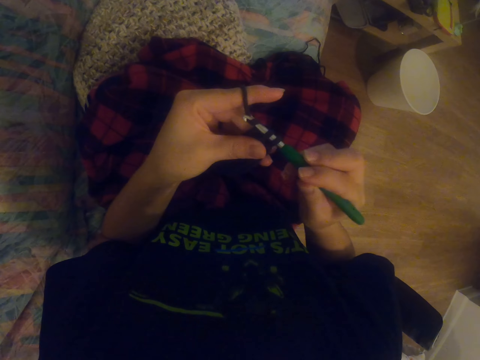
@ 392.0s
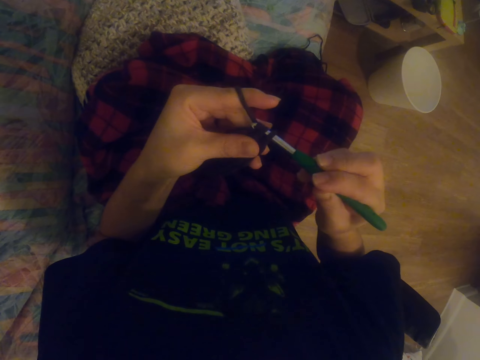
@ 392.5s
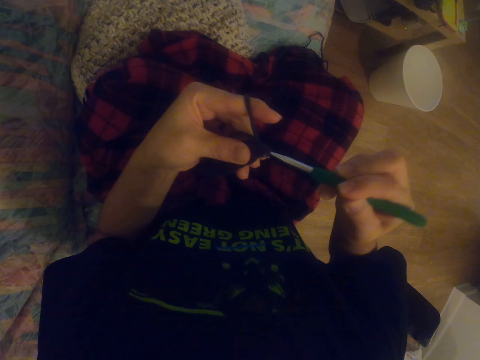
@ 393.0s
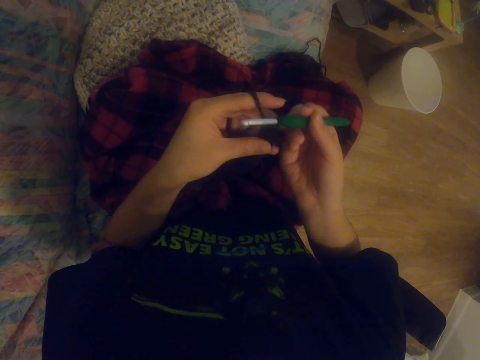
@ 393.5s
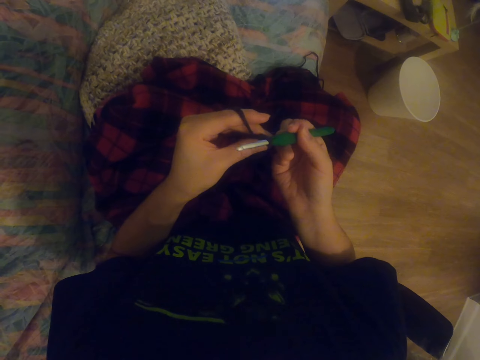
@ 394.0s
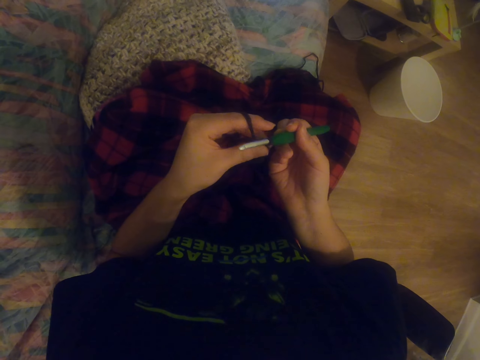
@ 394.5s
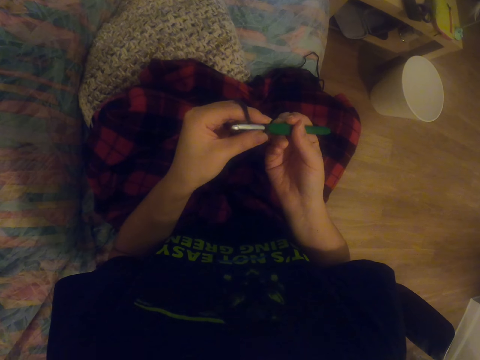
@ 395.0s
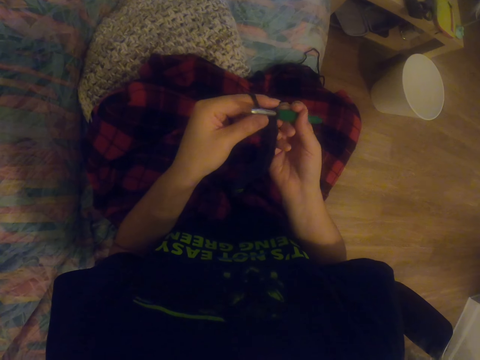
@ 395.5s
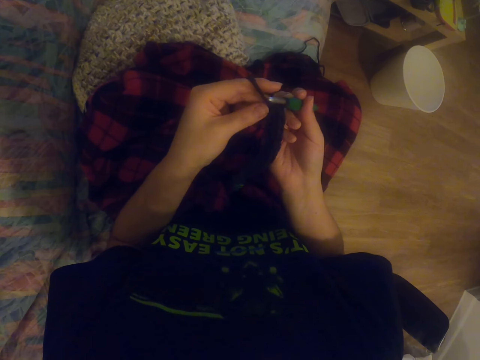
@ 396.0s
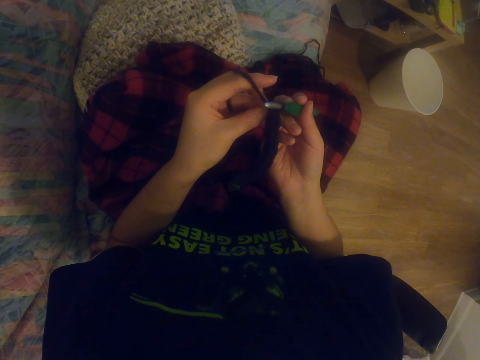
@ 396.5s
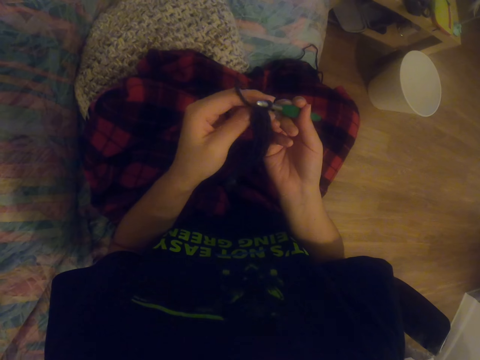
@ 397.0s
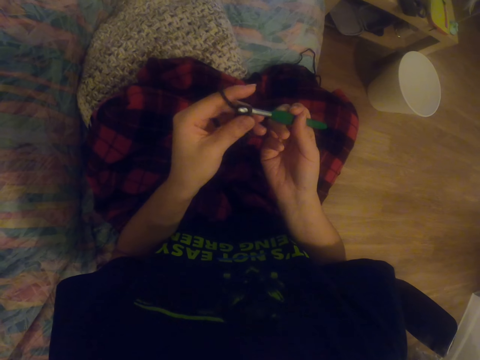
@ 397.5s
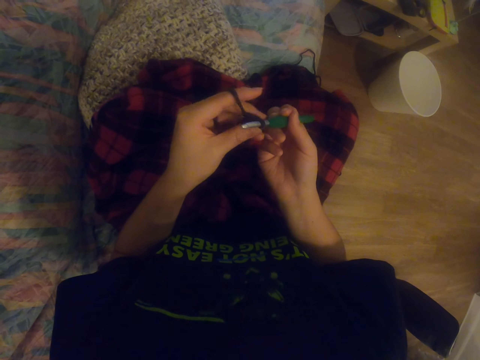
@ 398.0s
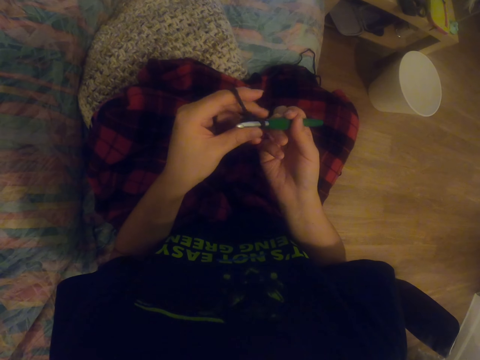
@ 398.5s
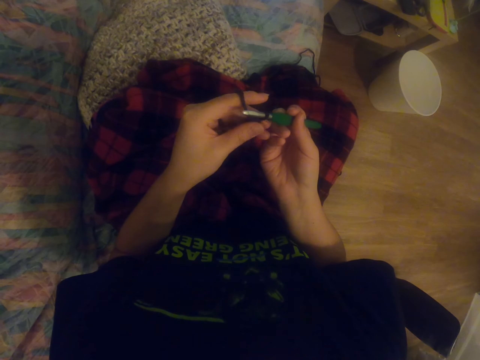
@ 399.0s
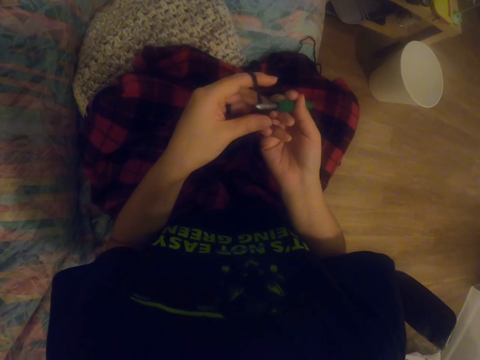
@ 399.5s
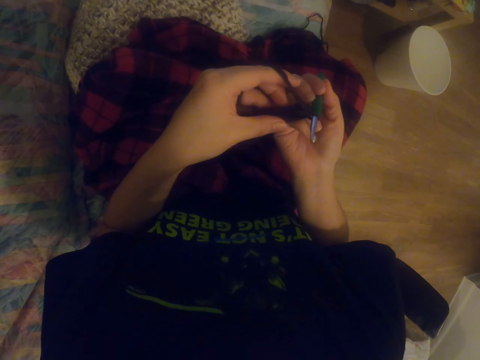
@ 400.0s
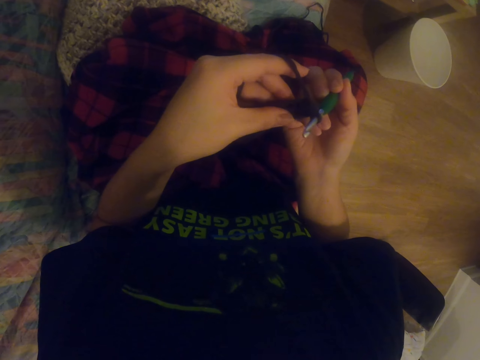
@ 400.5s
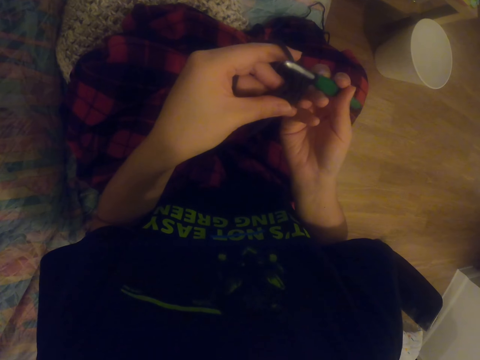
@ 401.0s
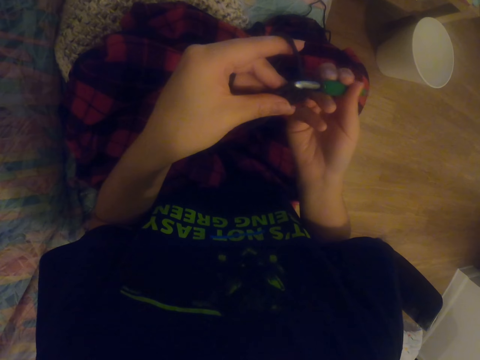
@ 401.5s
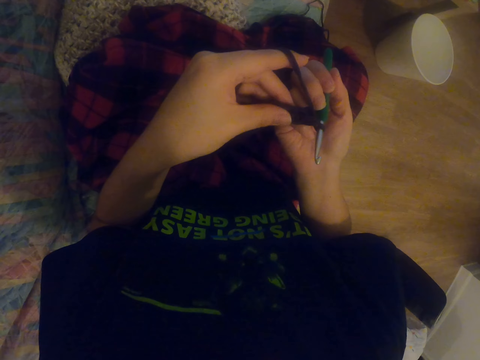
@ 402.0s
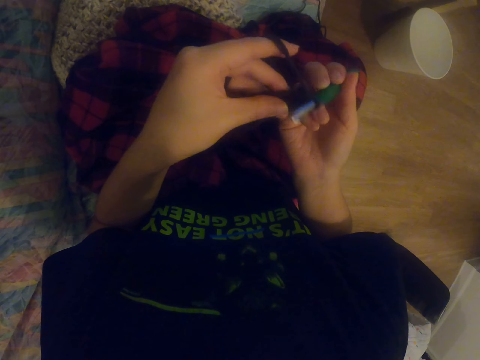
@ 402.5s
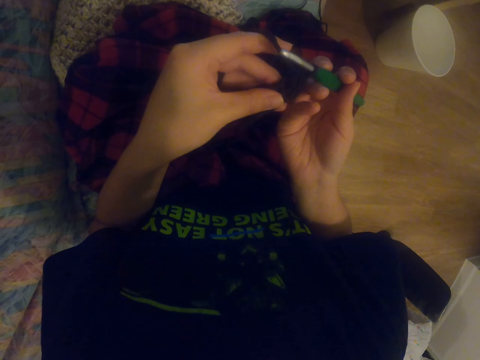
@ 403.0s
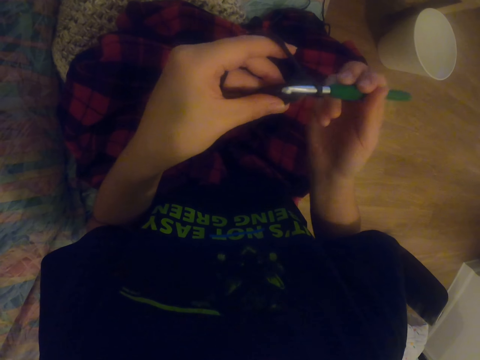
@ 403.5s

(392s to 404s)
The camera wearer knits the sock with the knitting needle. They knit it repeatedly.

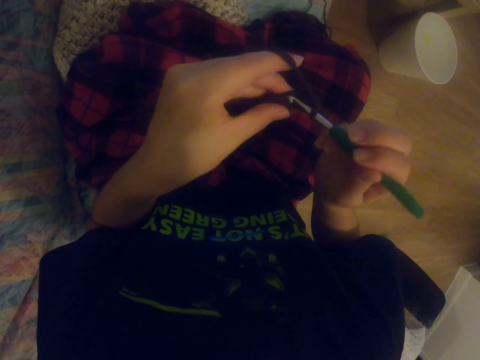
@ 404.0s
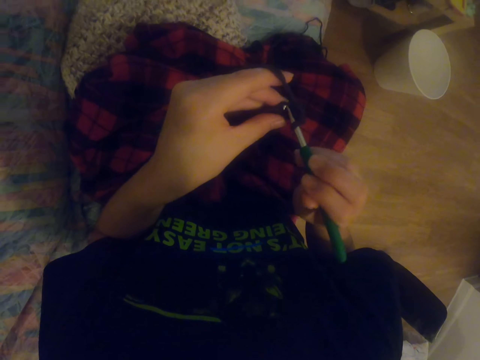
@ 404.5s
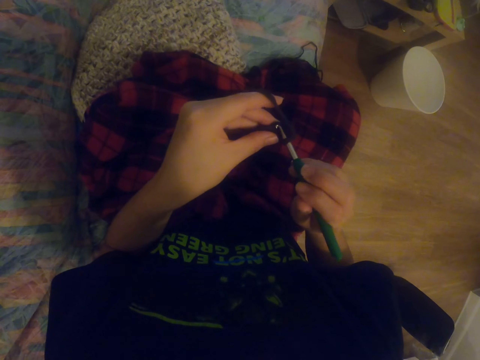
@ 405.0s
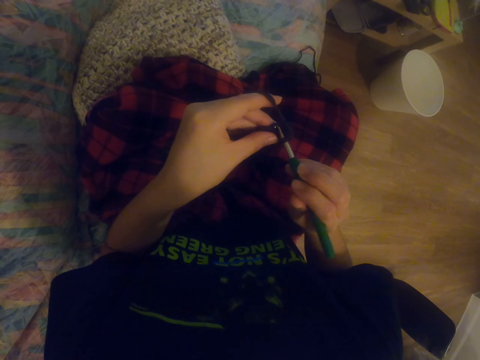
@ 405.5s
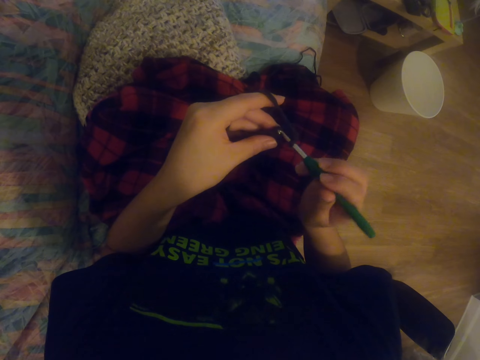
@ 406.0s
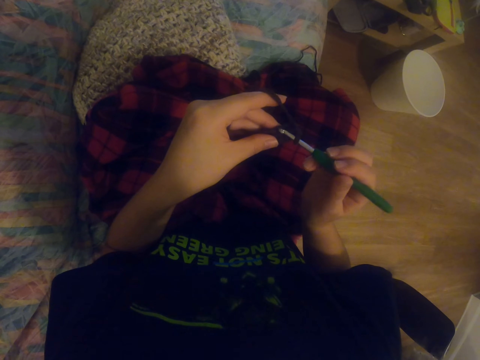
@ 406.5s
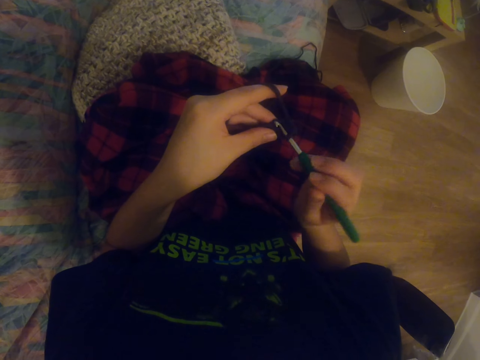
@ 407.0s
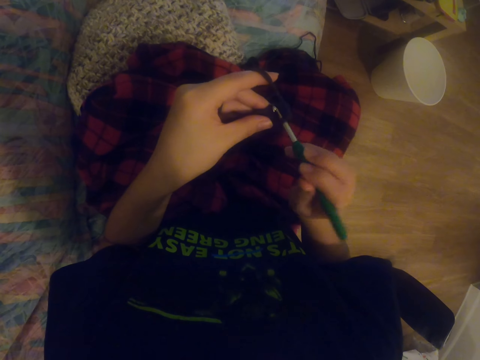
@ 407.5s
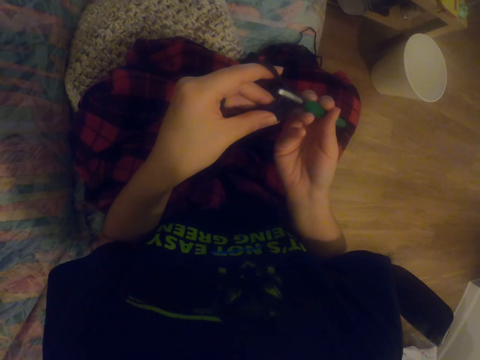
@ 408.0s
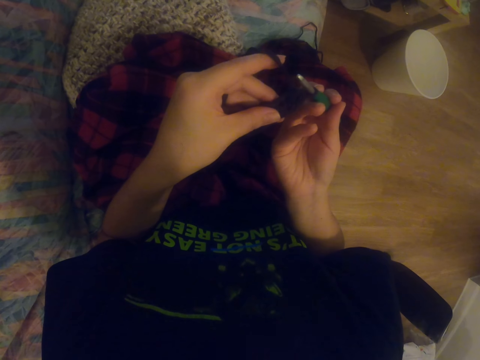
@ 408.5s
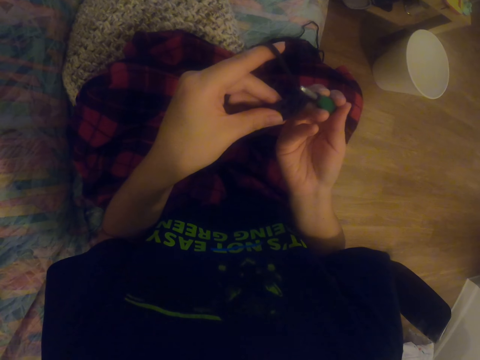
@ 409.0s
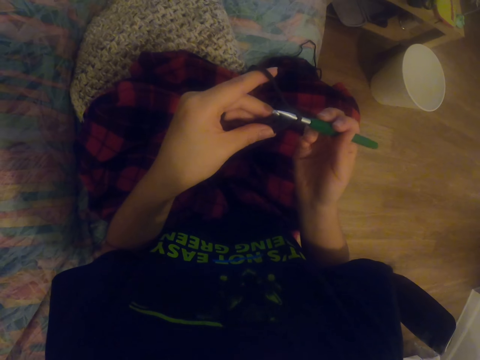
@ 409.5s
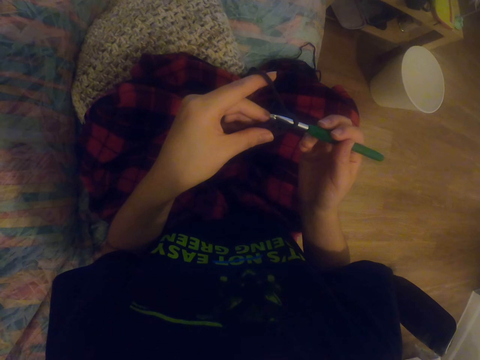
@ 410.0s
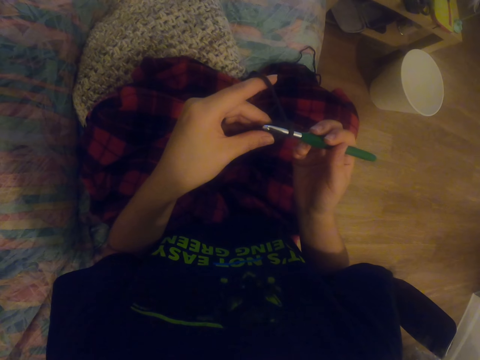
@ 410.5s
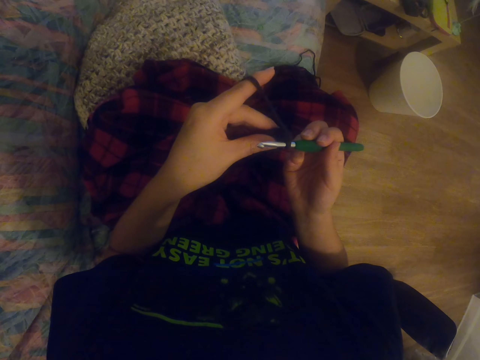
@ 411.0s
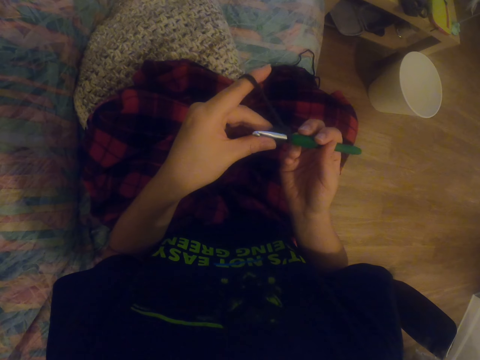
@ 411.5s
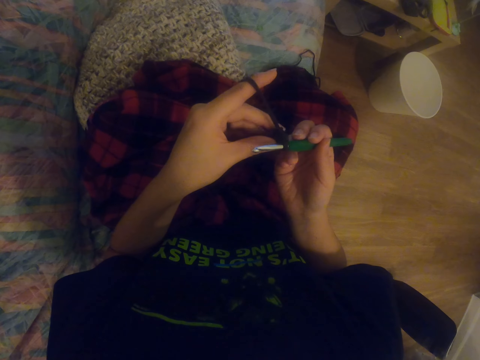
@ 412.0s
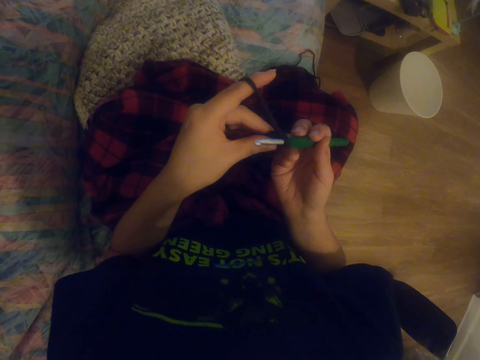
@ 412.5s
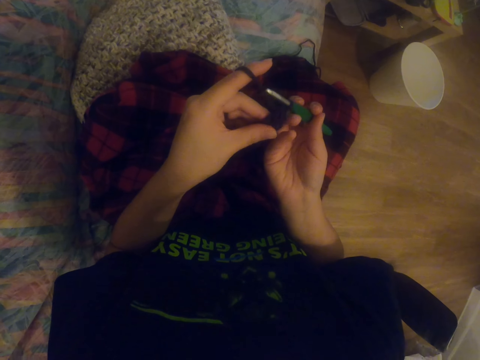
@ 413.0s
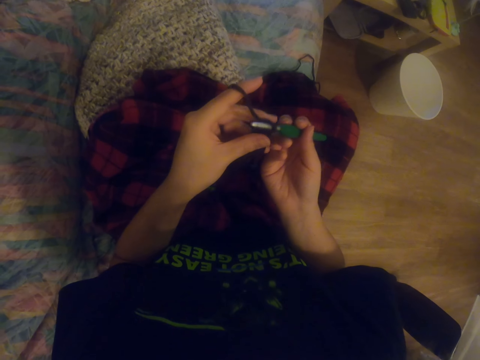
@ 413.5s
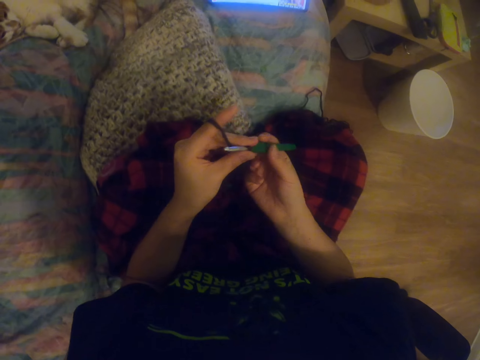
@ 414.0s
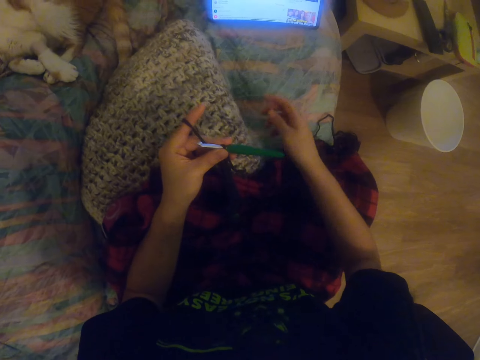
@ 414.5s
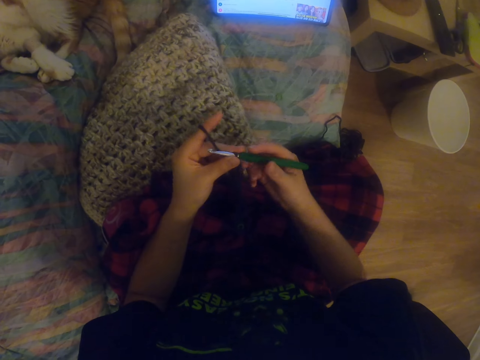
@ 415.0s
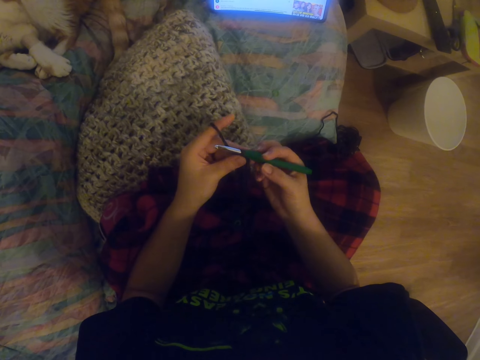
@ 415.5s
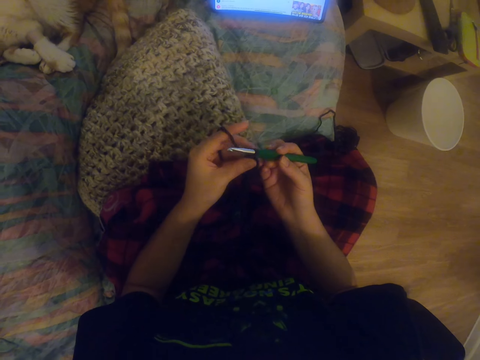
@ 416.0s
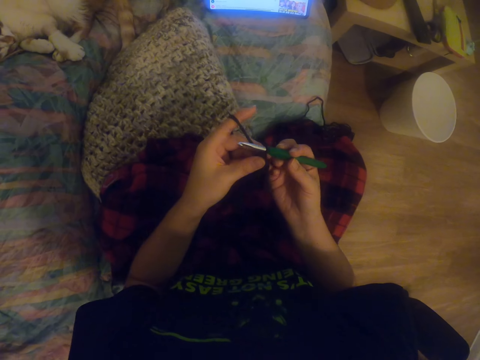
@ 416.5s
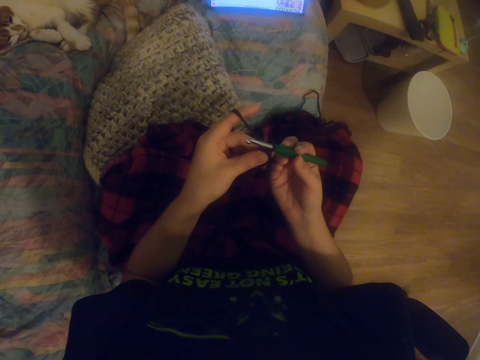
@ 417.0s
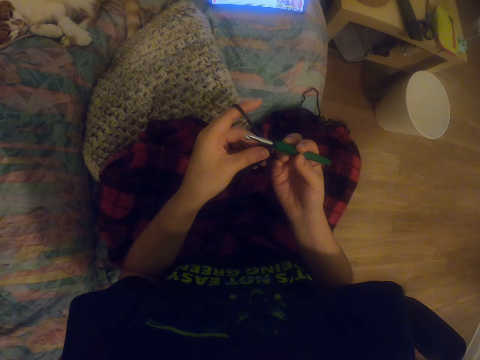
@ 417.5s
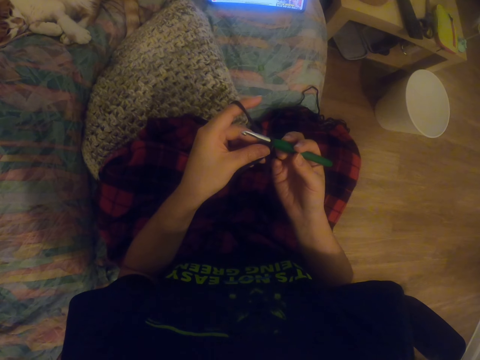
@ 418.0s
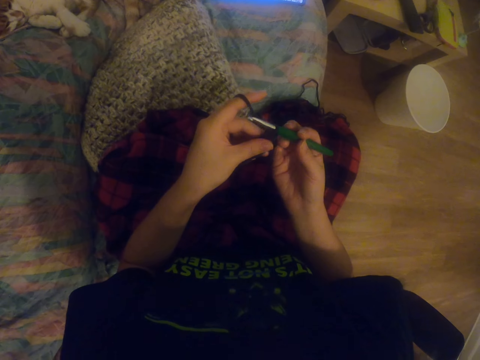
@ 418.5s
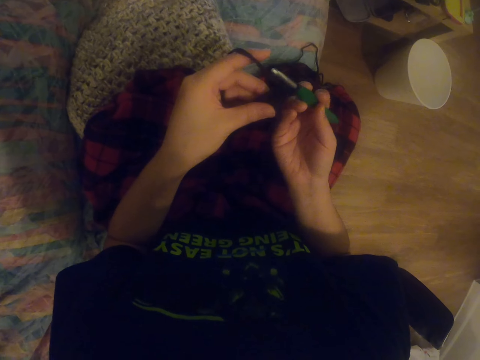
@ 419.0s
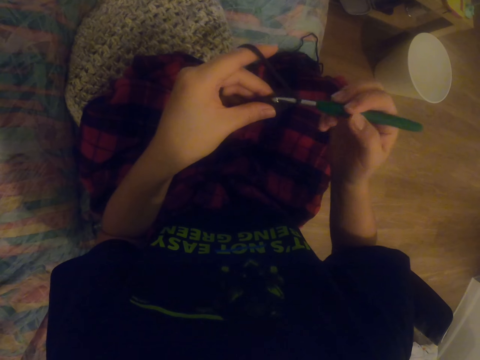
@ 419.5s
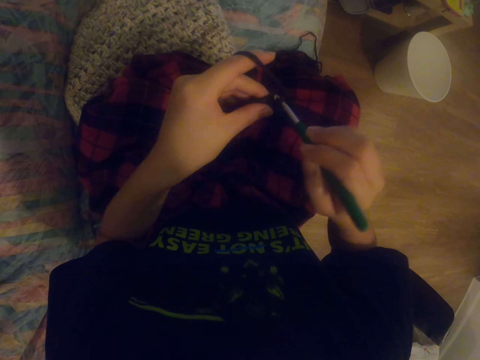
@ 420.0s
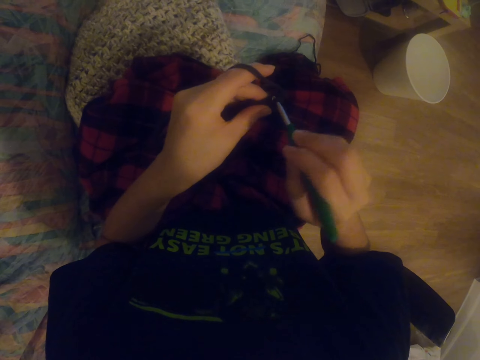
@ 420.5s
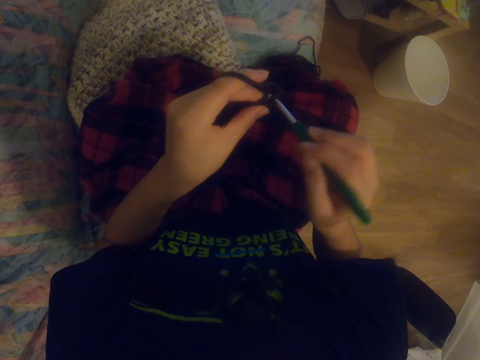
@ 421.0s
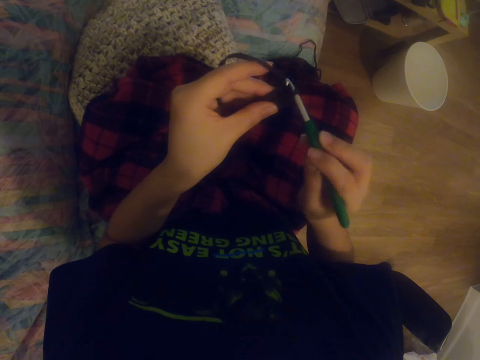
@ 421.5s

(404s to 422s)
The camera wearer looks around. They knit the sock with the knitting needle. They point at the screen, stretch the hand and hold the crochet hook. They watch the video on the tablet. They knit the sock with the knitting needle.
